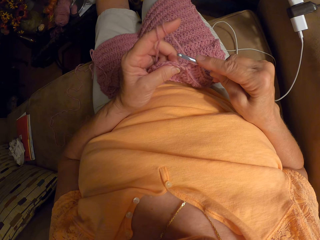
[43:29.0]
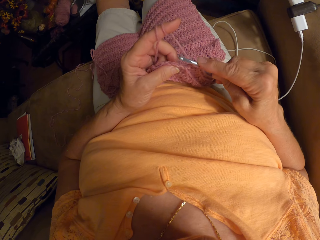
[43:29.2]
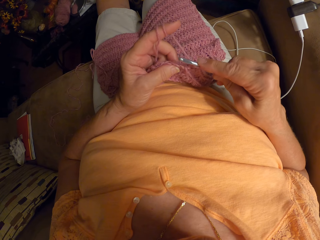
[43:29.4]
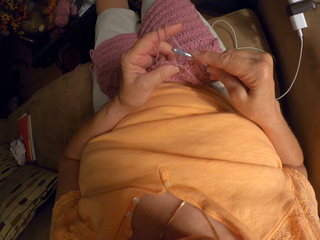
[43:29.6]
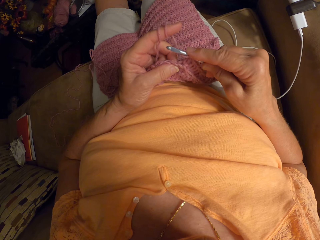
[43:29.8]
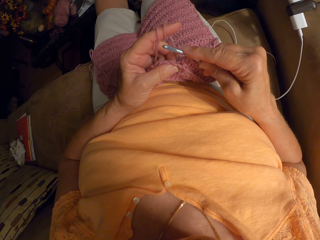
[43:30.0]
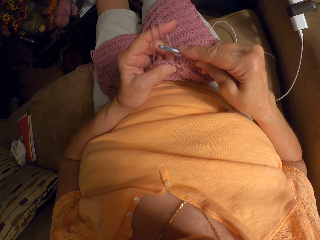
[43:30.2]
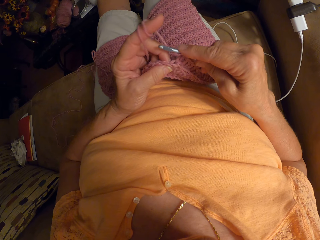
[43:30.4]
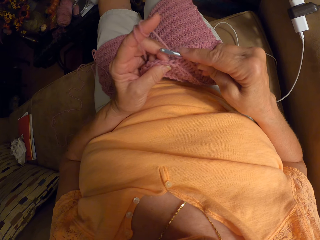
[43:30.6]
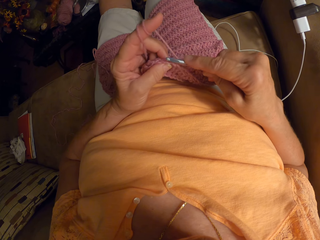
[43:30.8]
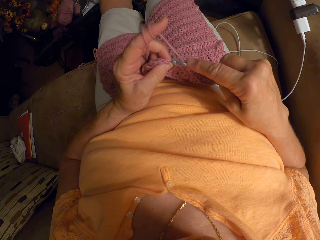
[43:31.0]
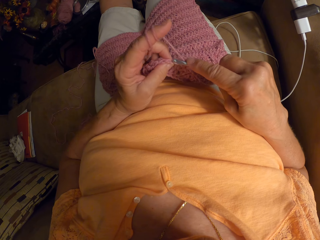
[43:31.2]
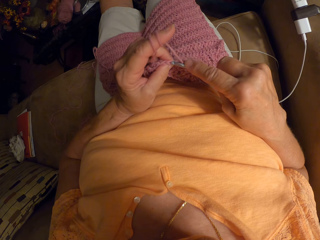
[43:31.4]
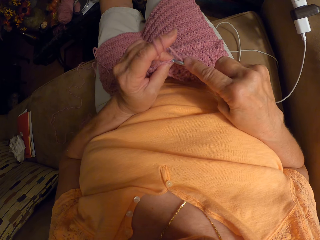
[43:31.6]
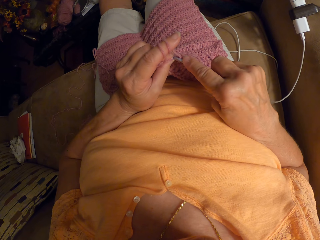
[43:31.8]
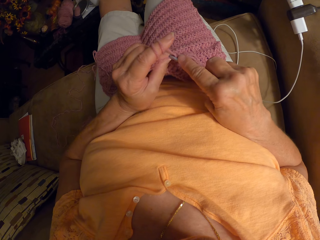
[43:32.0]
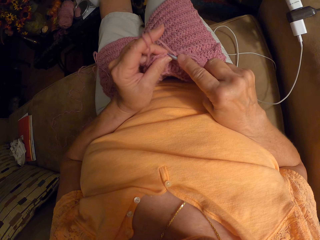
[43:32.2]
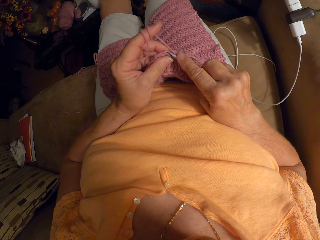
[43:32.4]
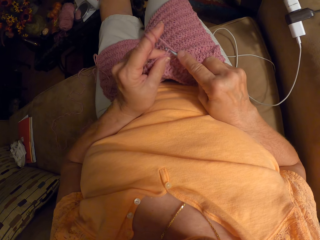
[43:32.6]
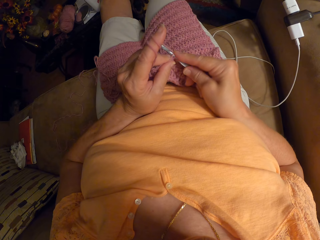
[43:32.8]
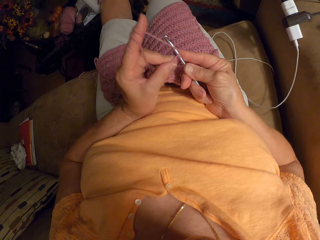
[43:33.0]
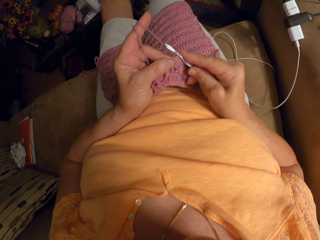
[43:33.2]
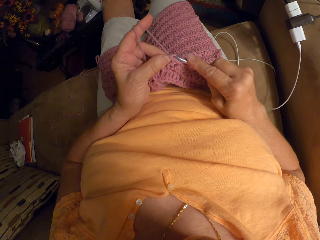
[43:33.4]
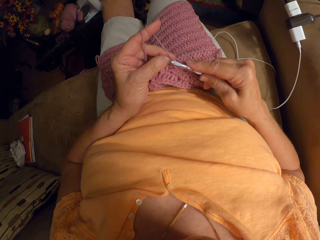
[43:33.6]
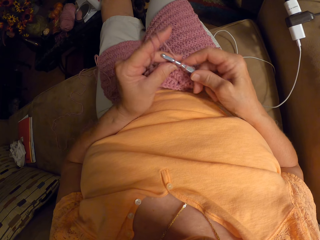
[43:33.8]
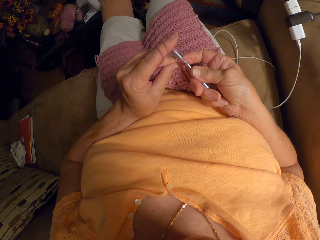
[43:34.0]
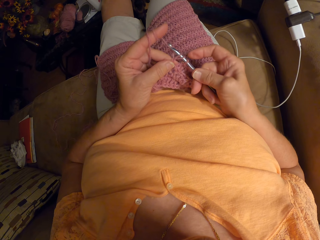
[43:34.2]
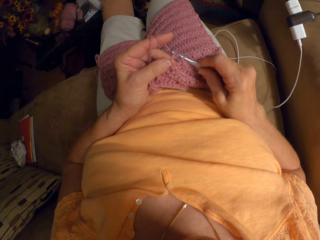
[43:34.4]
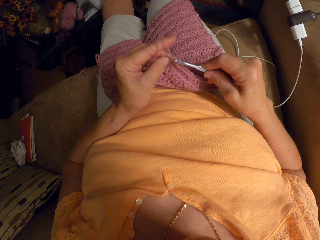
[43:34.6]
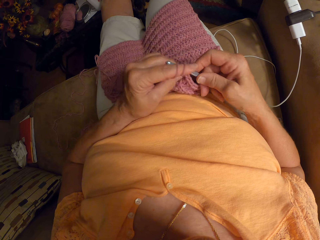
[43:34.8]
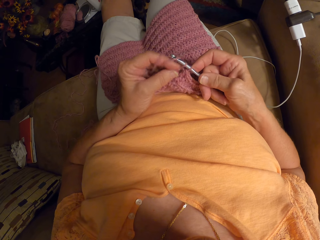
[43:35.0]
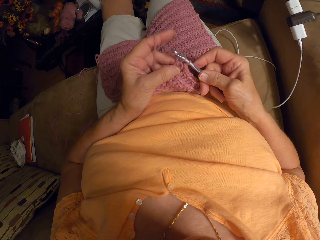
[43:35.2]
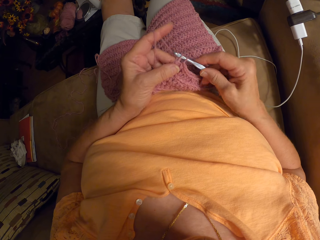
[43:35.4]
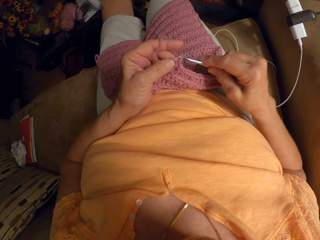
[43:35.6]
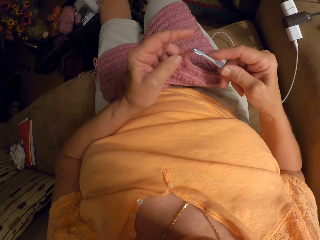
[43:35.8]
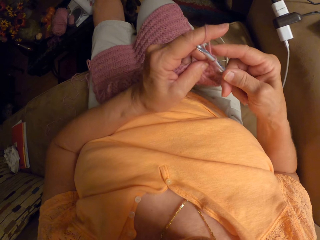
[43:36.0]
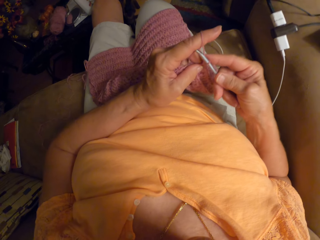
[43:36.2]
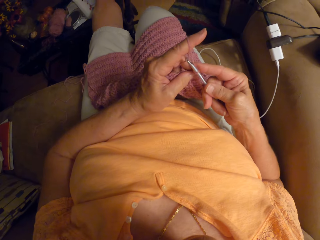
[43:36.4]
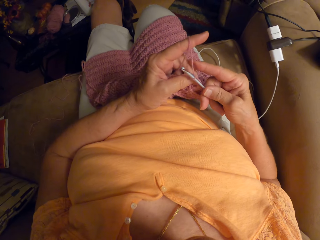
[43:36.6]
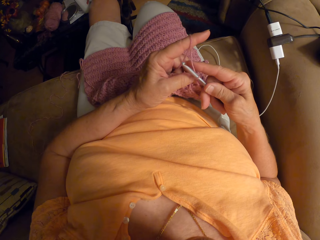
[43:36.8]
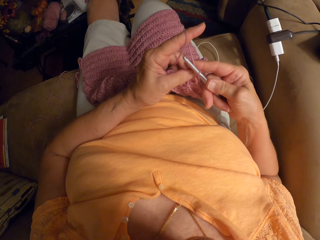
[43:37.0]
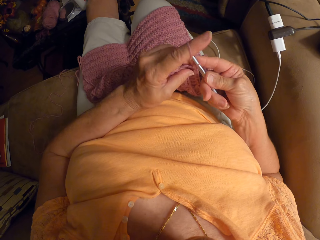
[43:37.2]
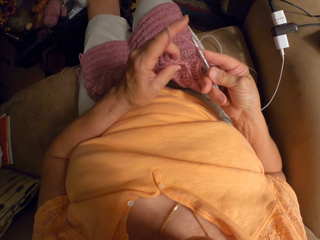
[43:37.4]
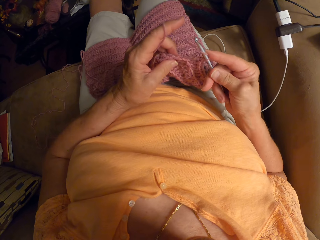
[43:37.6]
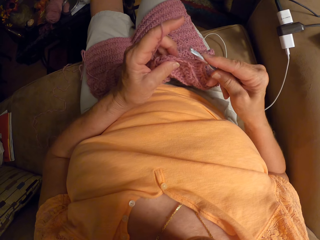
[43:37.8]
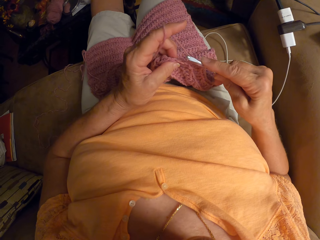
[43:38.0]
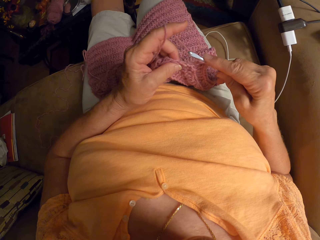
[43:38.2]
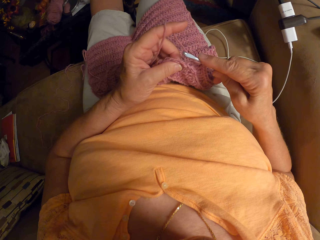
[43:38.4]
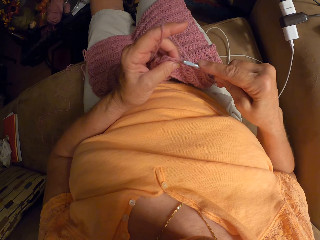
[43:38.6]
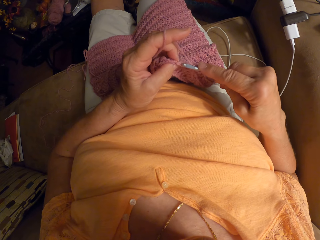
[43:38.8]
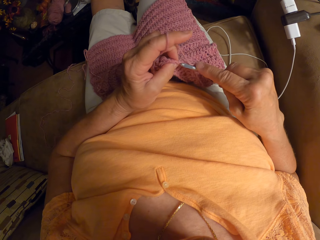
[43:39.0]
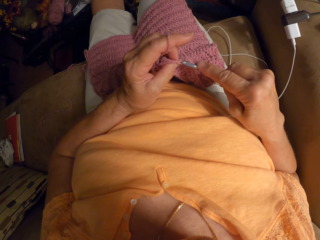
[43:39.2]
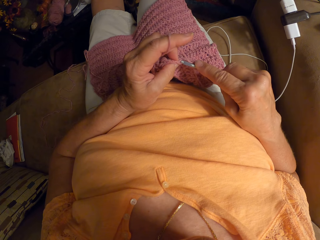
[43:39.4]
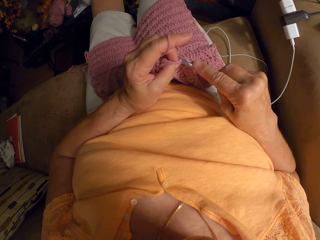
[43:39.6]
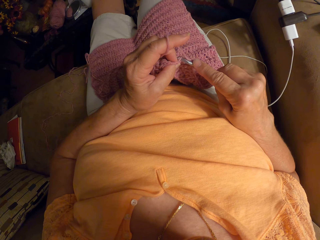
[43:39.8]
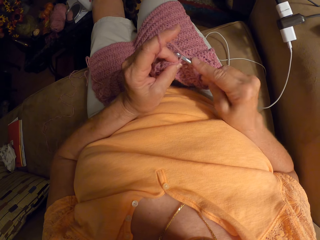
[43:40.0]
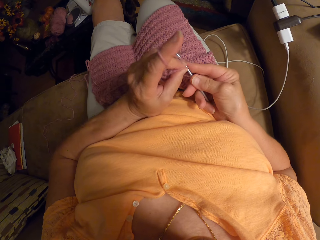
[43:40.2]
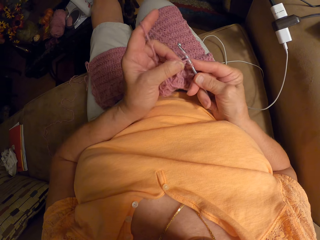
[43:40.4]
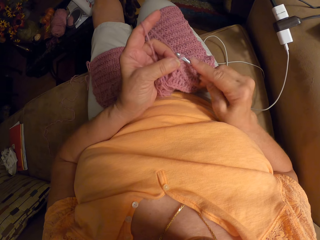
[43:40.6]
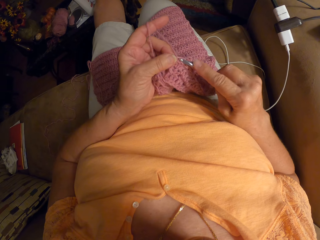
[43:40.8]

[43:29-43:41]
The camera wearer plaits the cloth.

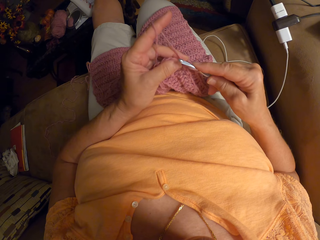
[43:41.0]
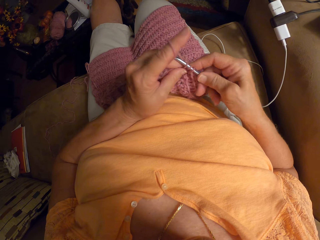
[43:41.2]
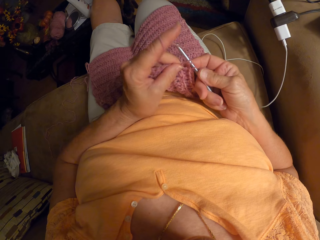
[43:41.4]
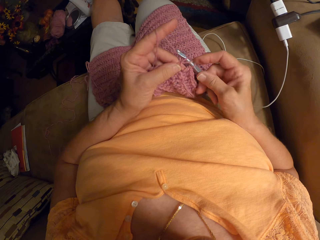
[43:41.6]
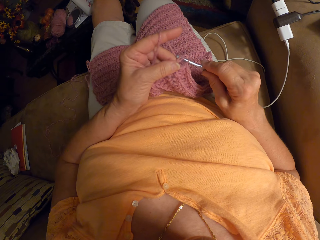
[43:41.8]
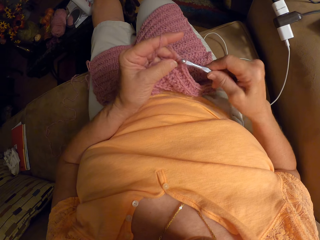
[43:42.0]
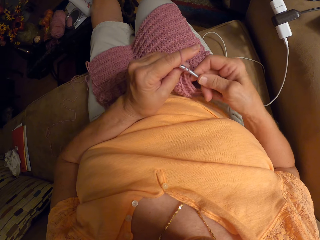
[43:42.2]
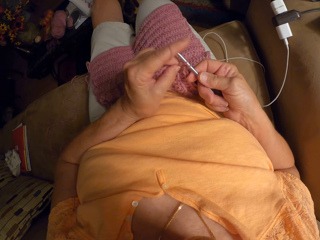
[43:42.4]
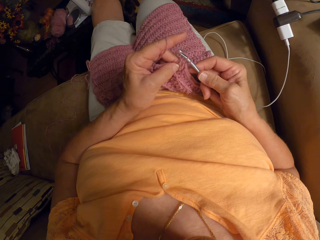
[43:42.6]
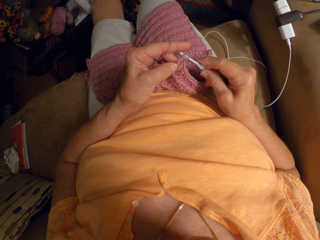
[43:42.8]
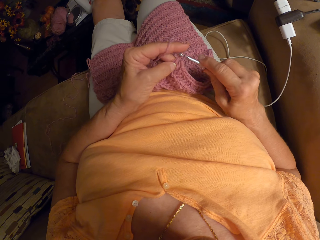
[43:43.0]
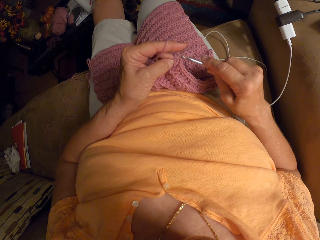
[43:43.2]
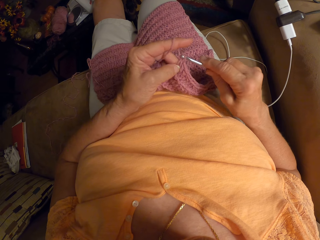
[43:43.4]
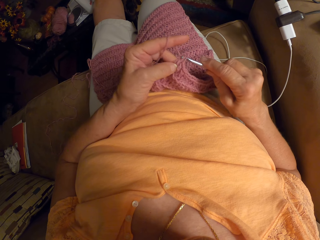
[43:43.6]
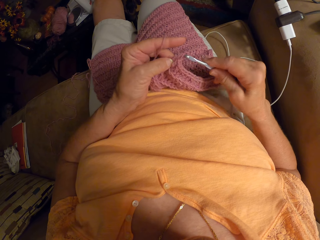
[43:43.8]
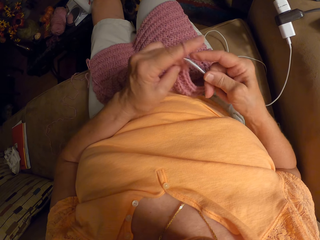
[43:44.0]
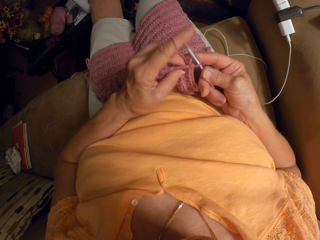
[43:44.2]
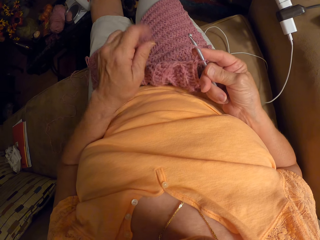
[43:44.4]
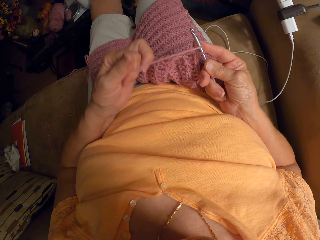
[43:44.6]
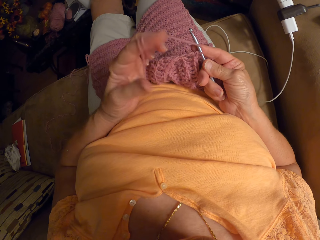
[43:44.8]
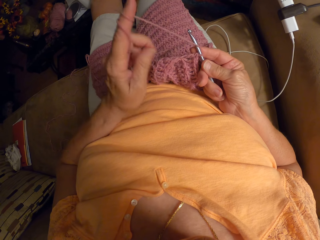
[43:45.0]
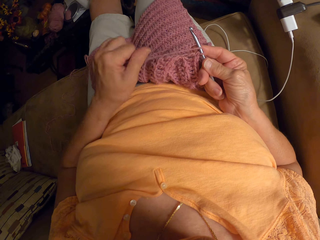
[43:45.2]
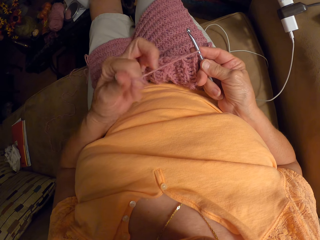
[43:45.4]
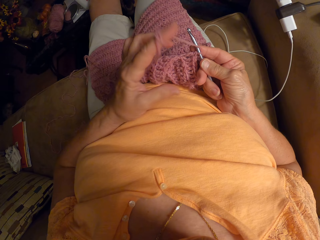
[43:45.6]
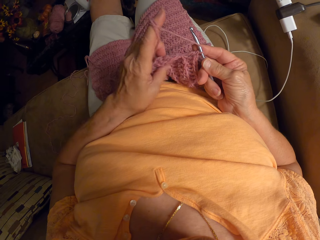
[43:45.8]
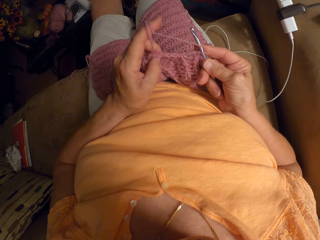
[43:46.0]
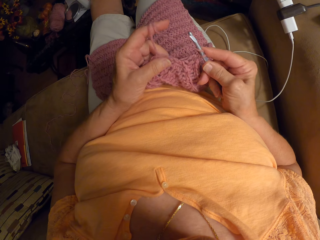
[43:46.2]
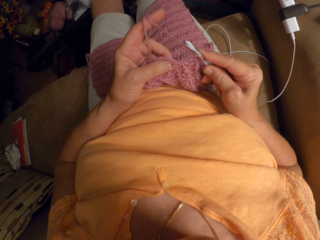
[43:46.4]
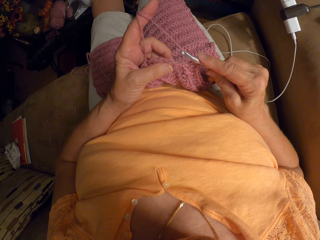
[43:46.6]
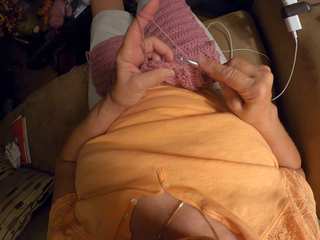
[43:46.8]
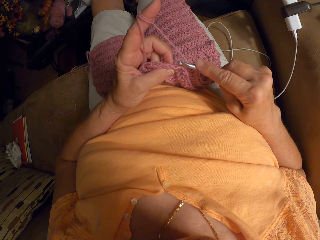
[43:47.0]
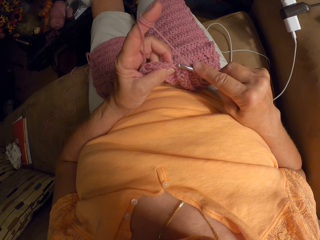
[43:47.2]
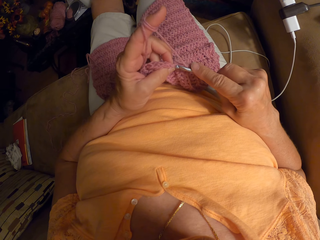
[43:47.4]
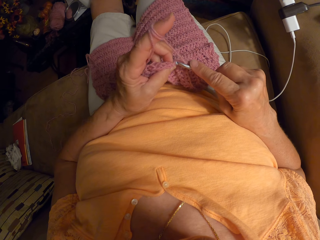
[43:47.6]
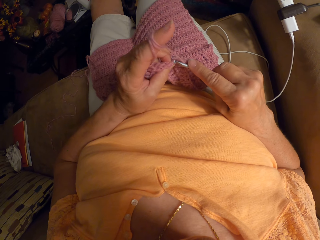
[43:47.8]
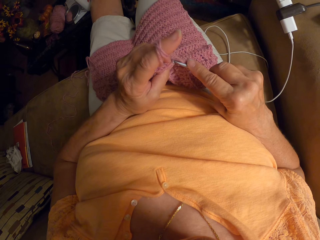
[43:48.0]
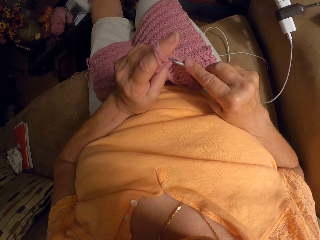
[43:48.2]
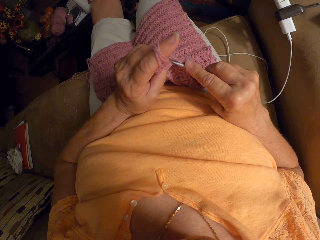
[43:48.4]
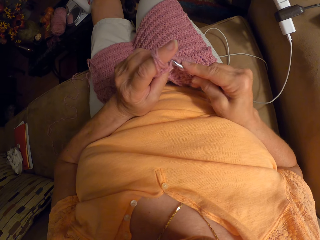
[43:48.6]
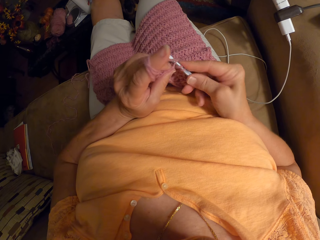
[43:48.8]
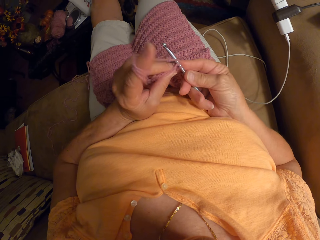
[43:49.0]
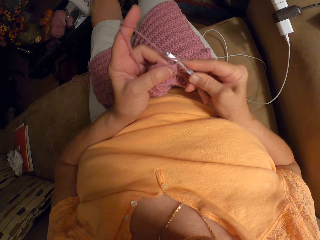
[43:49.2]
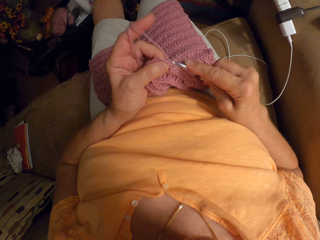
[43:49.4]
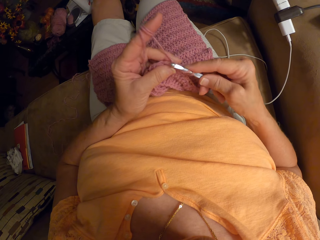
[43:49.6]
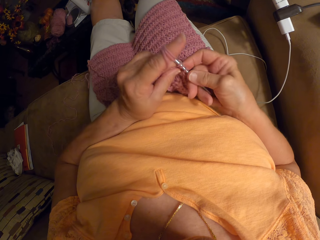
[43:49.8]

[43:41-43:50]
The camera wearer rolls the wool on the finger. They plait the cloth.
